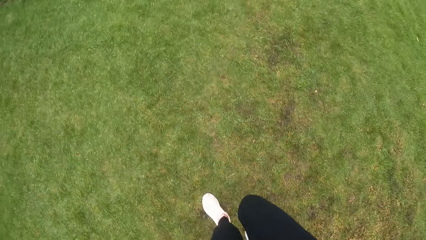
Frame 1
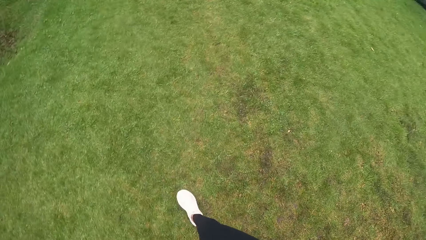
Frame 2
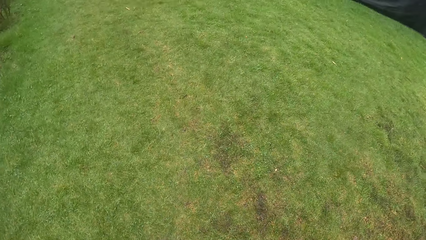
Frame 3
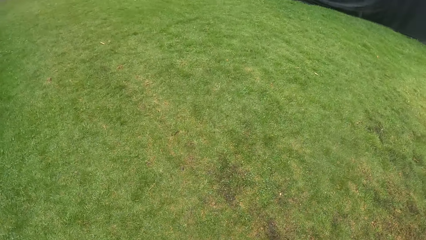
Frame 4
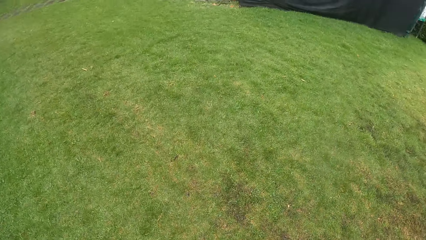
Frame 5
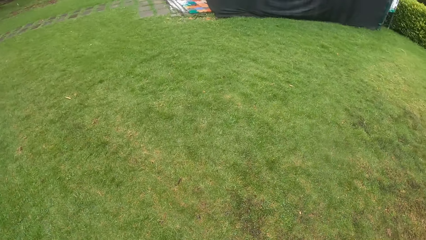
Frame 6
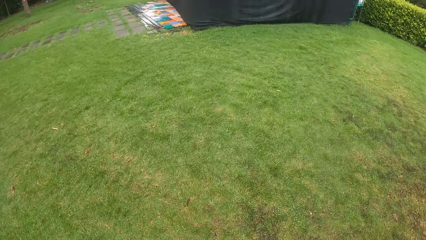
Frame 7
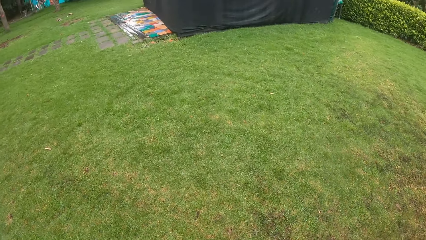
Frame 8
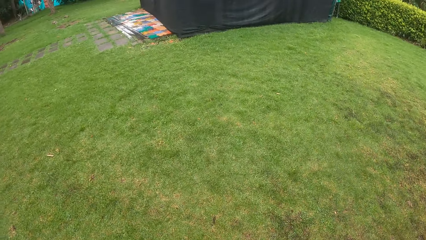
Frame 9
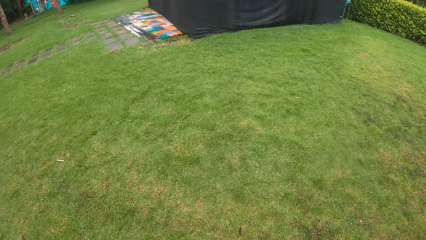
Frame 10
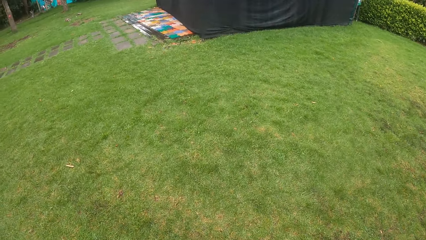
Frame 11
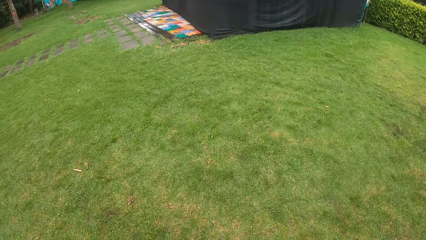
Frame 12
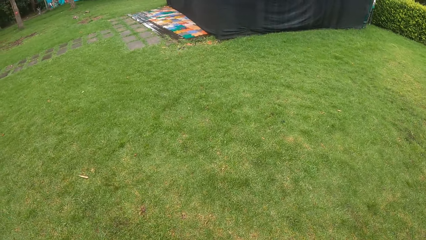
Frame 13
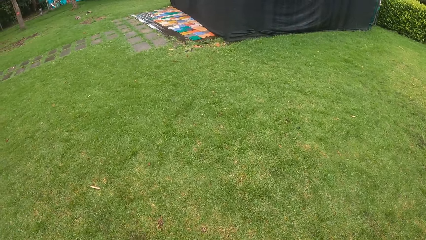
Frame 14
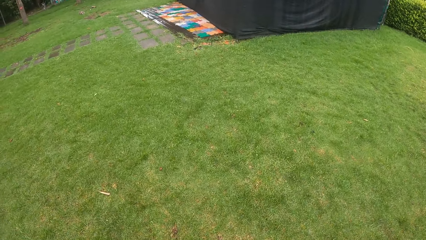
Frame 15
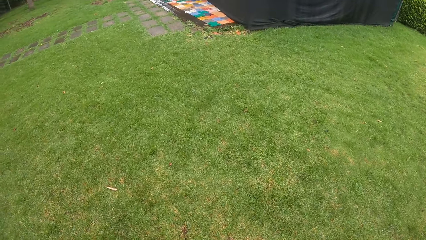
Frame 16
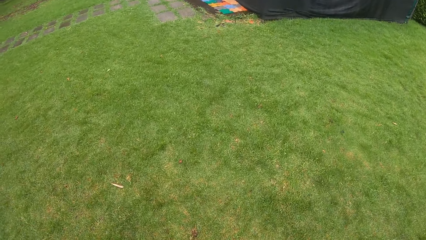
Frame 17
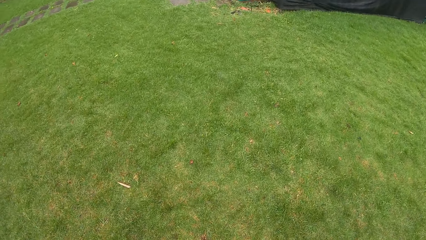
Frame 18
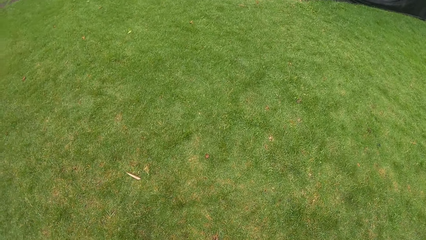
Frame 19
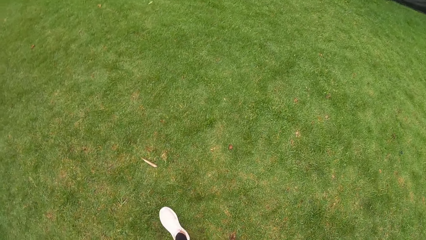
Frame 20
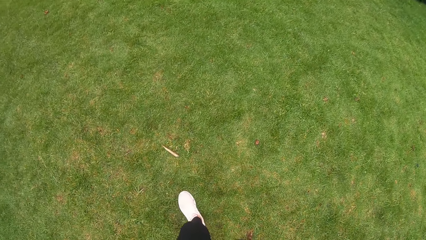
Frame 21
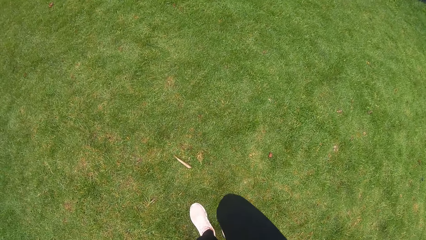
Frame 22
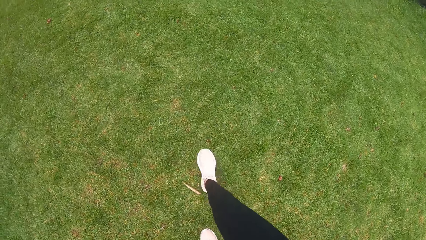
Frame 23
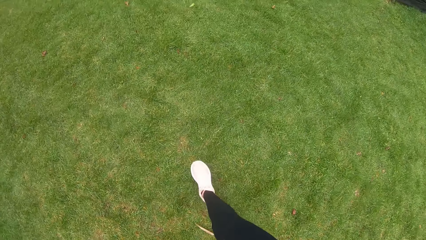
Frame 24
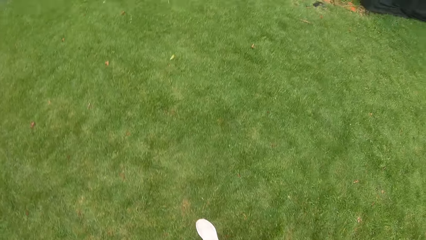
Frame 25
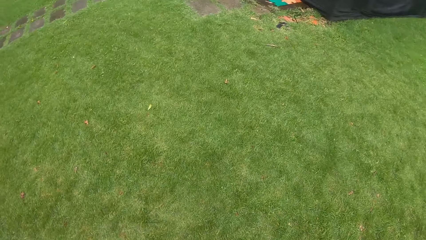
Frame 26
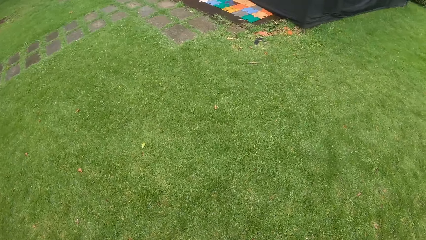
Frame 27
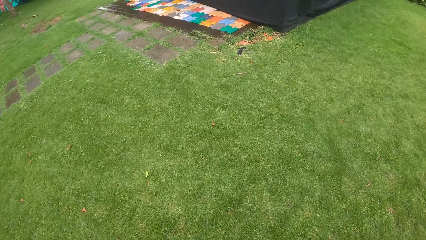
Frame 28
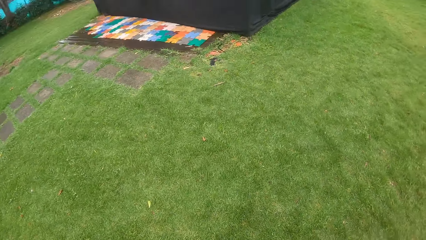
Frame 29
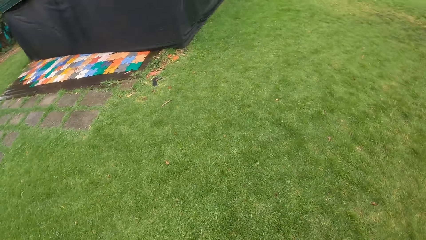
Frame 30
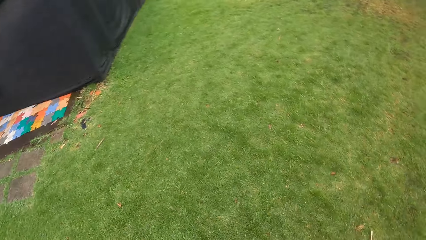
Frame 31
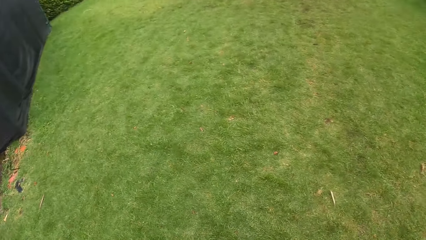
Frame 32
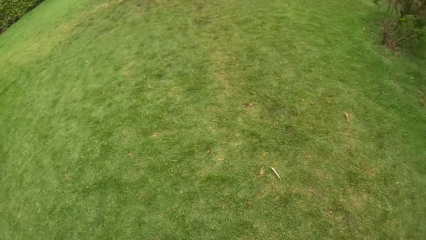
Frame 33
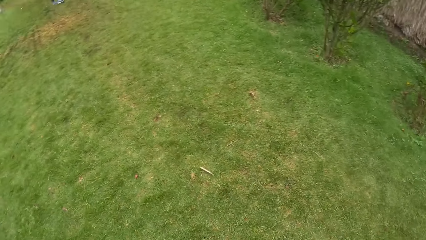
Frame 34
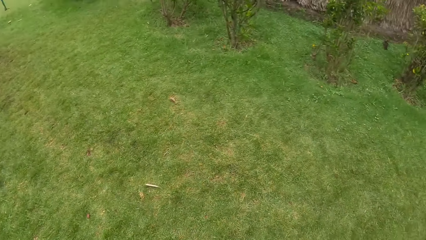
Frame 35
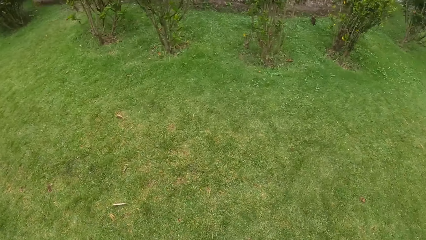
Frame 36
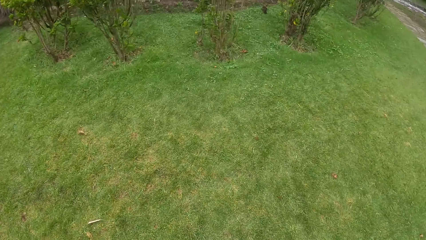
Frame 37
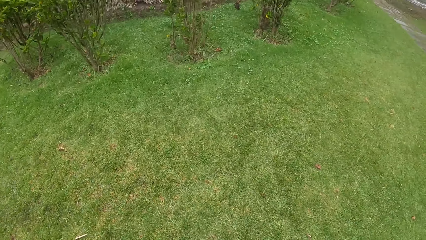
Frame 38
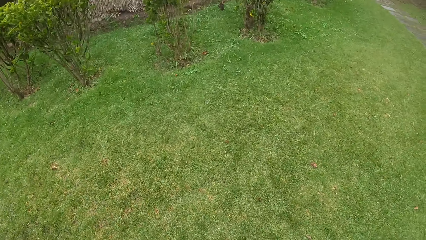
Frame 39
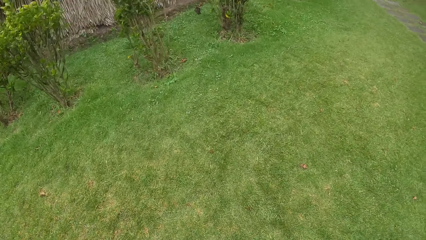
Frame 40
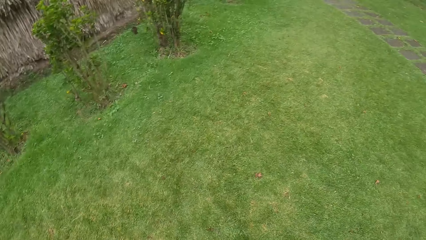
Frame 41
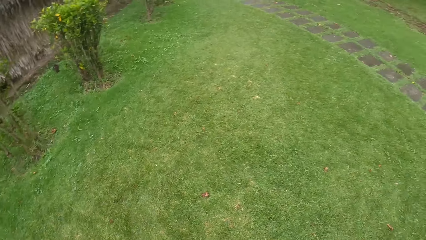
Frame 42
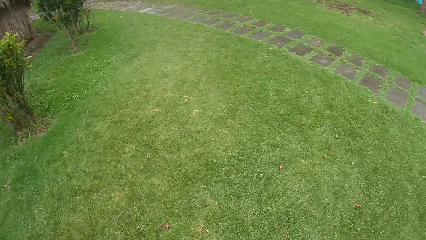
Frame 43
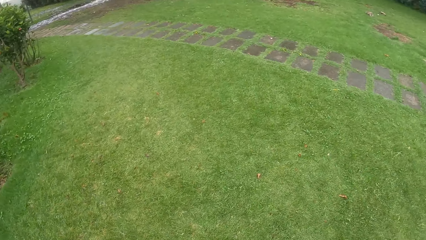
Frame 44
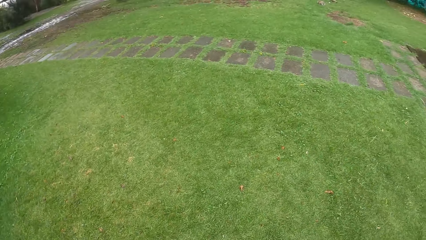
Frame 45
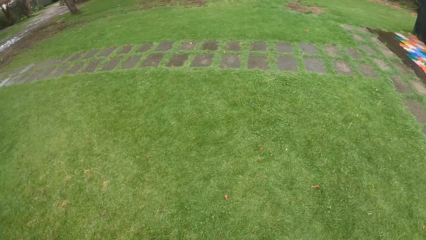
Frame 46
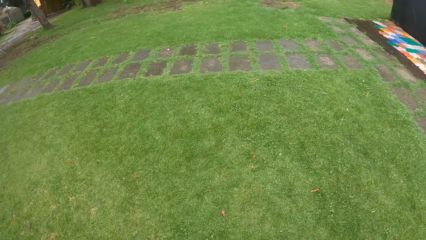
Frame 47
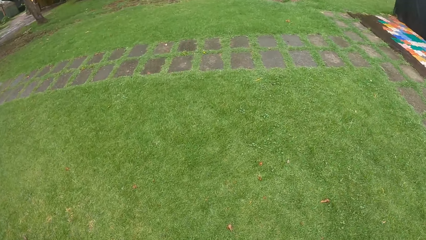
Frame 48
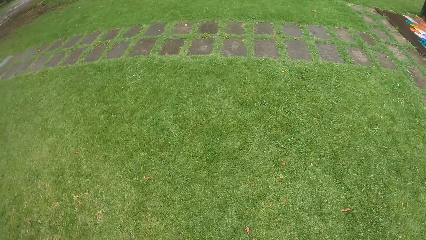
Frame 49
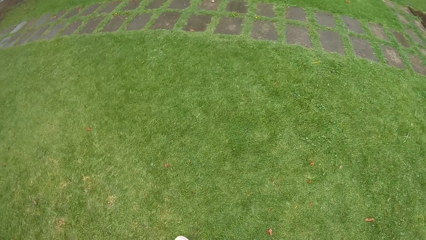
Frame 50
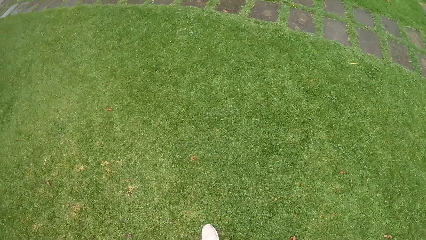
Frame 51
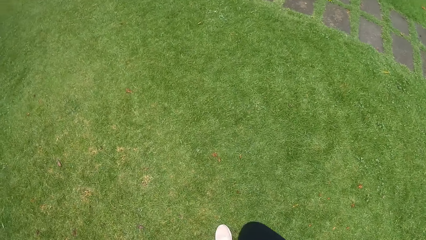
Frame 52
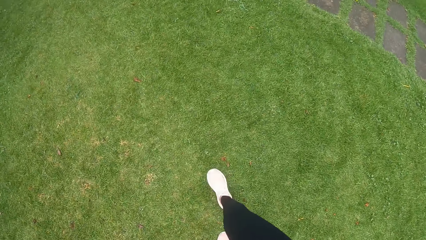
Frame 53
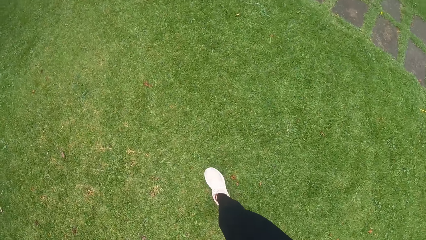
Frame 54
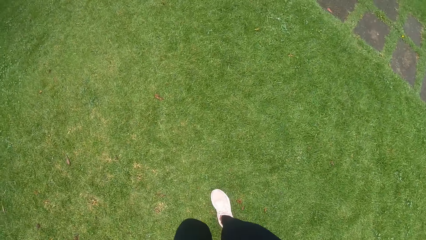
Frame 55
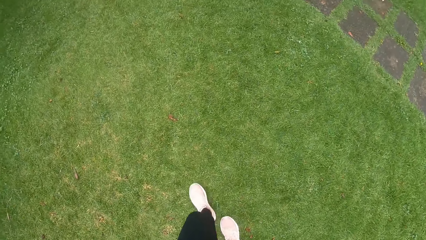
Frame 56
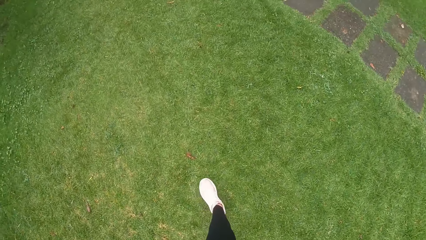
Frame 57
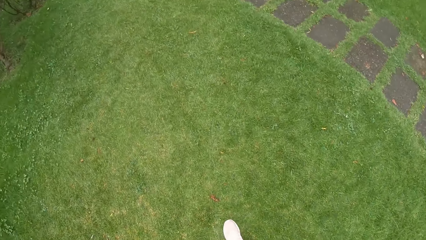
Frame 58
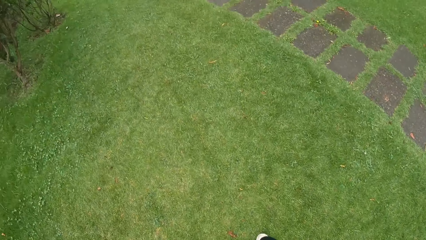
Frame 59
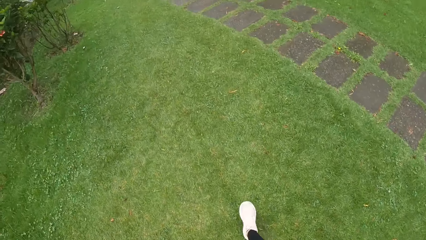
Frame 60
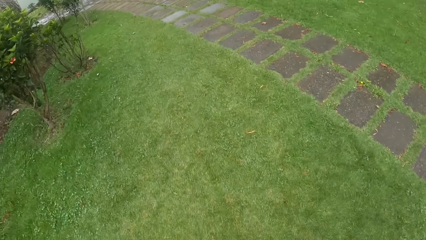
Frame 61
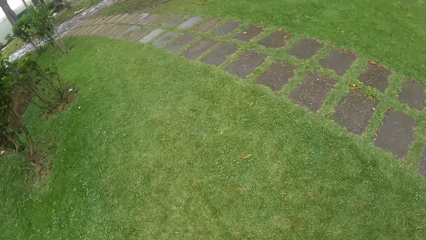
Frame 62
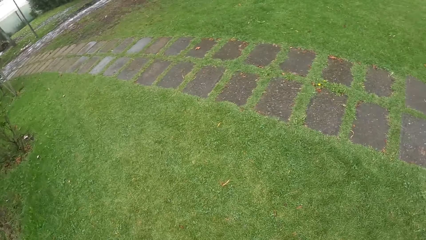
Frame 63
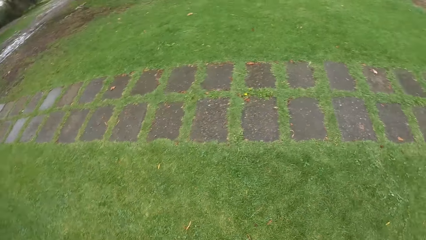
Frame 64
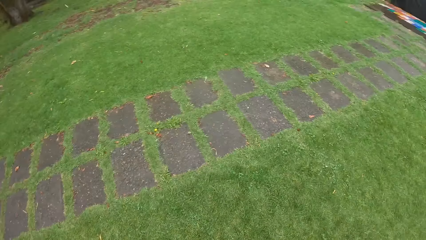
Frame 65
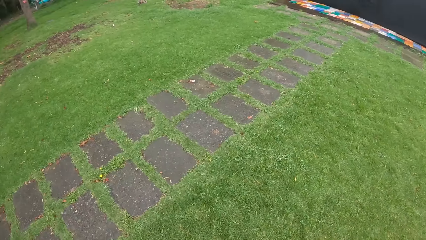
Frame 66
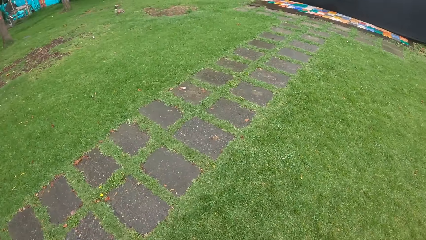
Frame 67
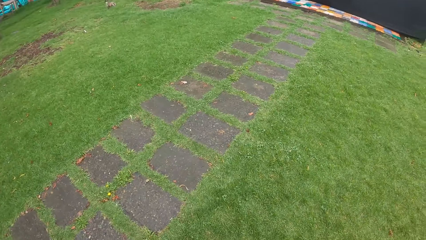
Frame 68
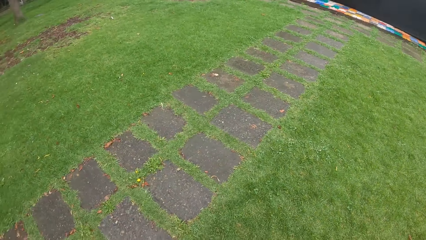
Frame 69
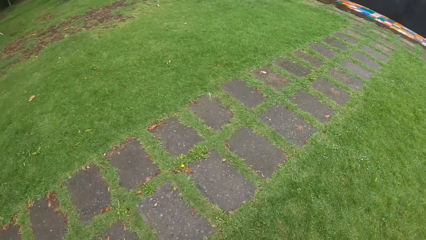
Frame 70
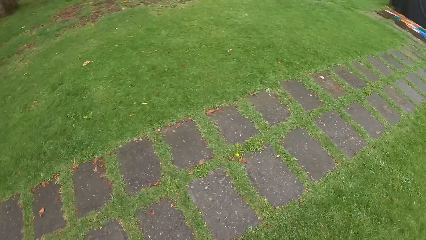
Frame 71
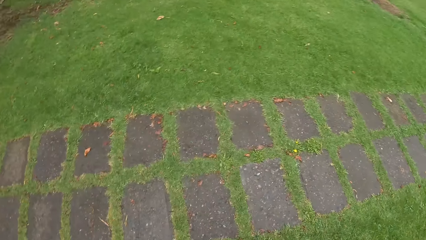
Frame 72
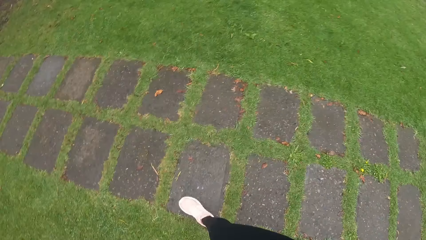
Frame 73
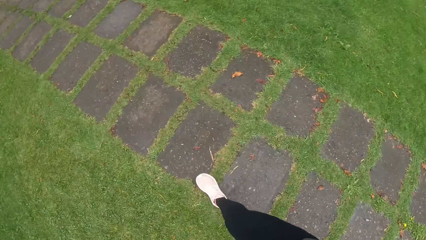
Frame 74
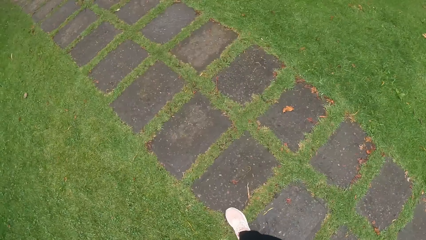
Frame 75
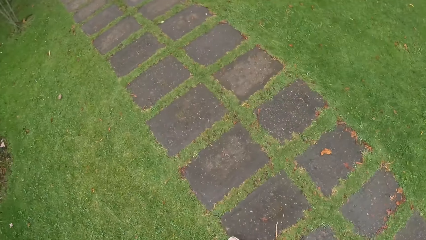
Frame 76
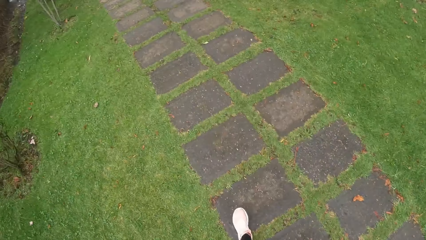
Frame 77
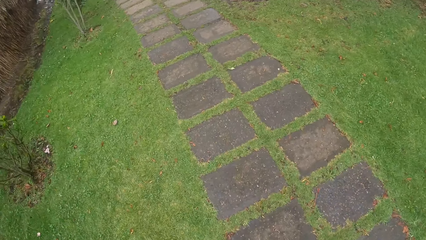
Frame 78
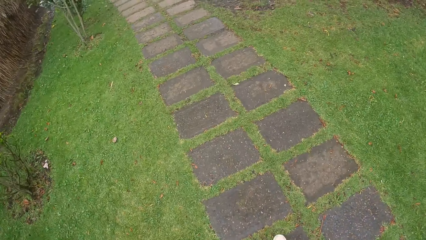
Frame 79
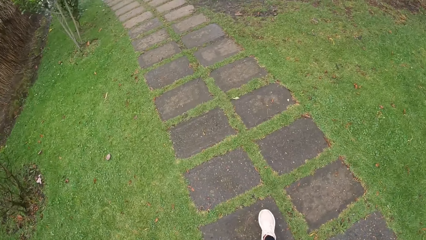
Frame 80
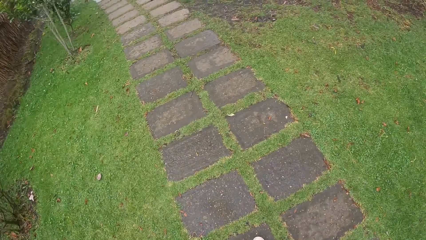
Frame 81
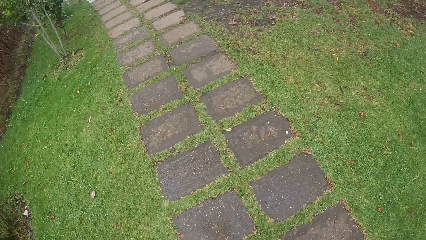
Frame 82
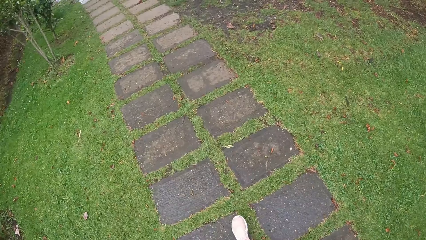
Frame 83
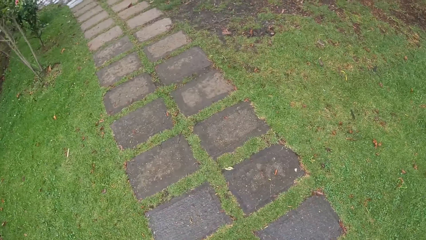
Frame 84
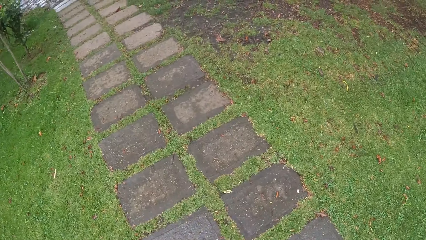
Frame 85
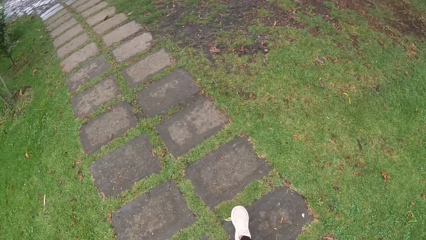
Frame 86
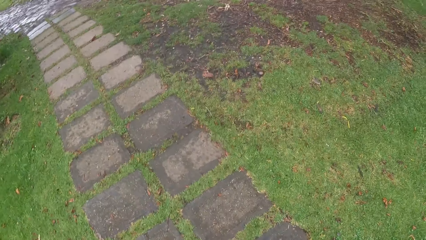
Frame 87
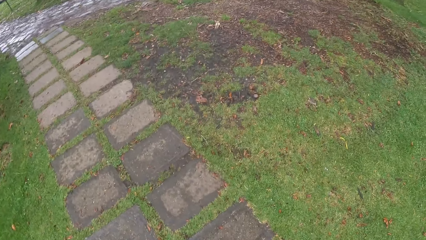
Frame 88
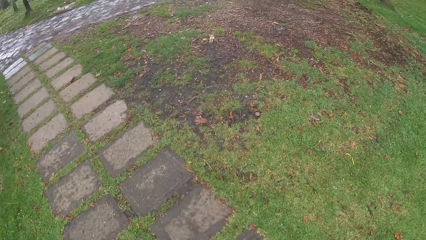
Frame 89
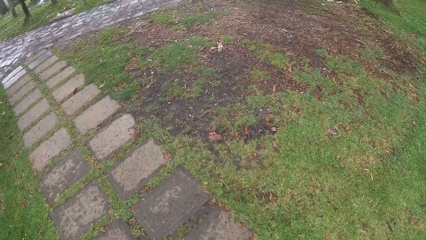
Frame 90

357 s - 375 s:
The camera wearer walks on a walkway.
